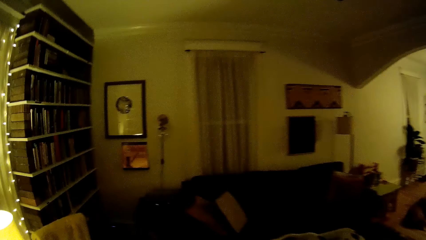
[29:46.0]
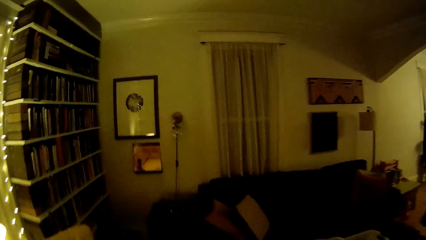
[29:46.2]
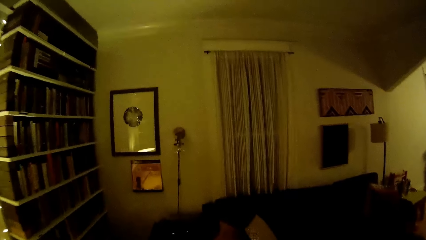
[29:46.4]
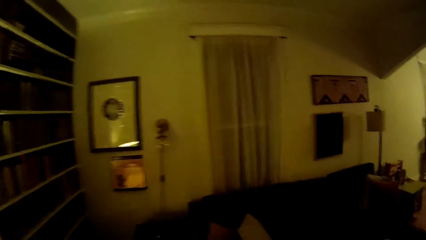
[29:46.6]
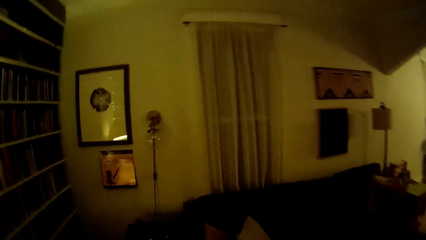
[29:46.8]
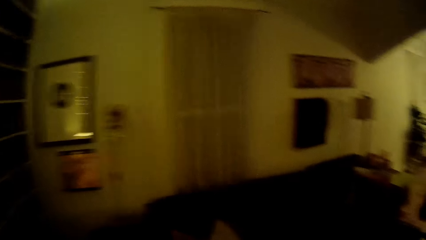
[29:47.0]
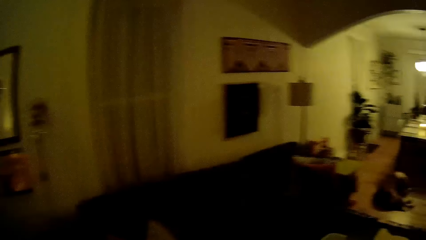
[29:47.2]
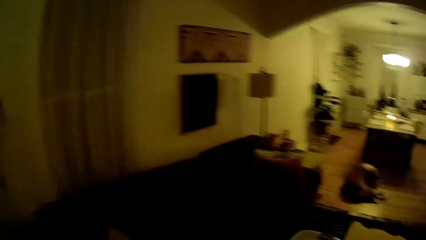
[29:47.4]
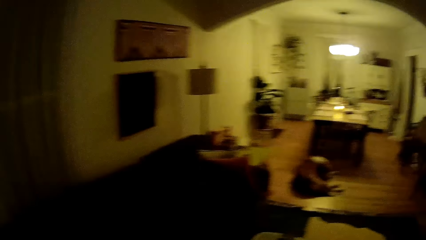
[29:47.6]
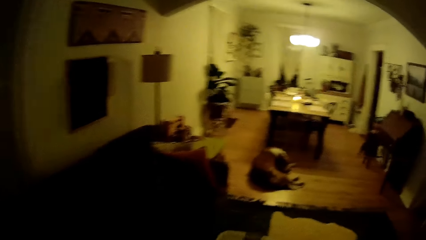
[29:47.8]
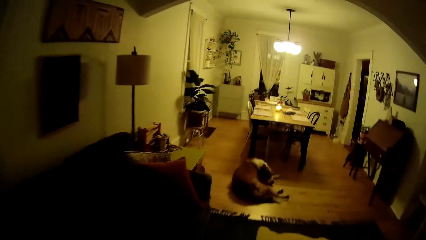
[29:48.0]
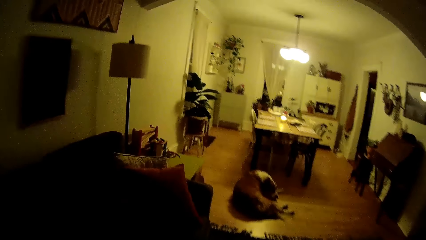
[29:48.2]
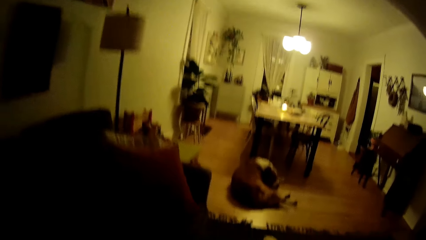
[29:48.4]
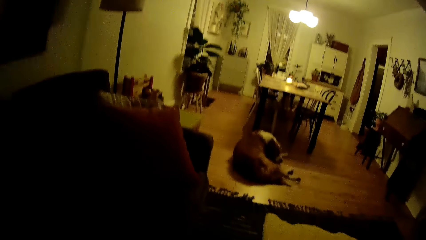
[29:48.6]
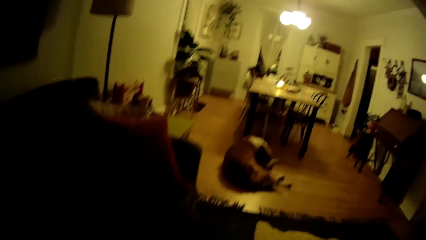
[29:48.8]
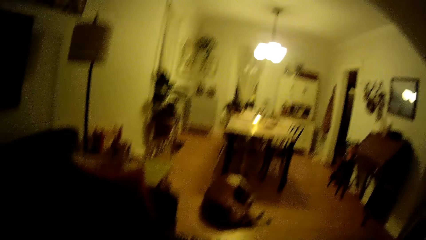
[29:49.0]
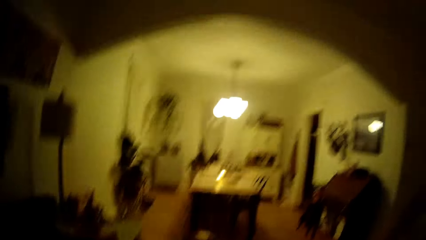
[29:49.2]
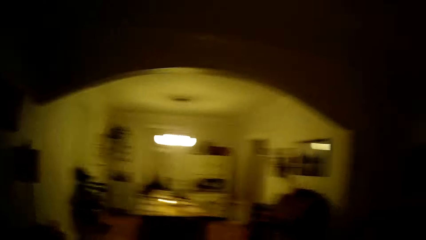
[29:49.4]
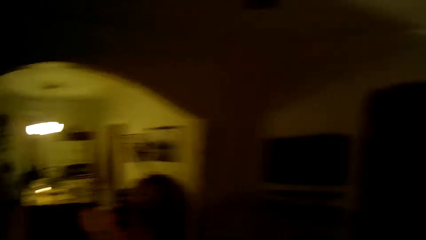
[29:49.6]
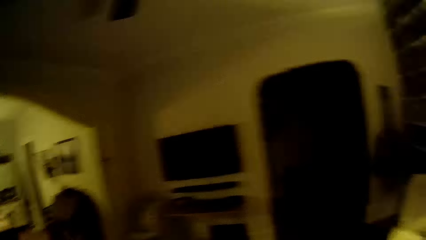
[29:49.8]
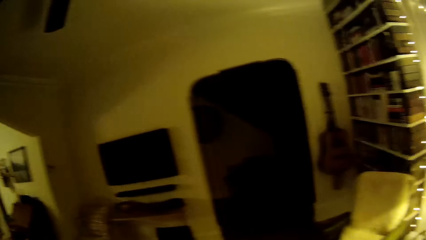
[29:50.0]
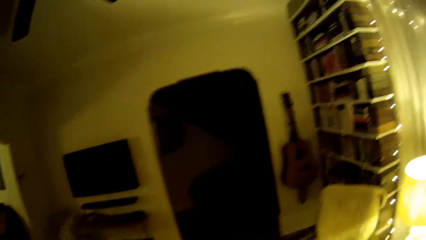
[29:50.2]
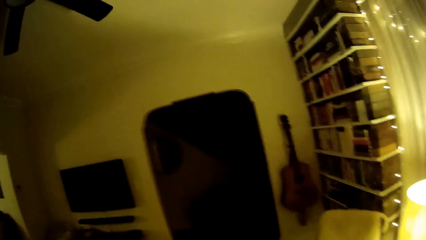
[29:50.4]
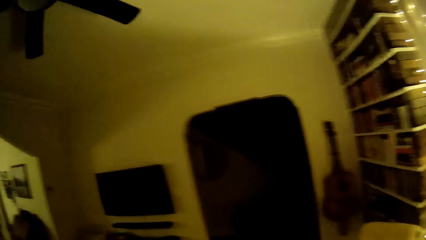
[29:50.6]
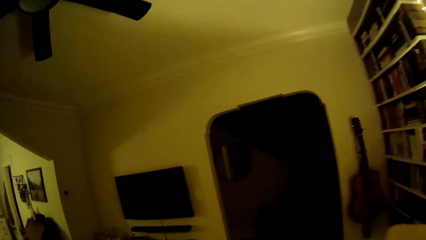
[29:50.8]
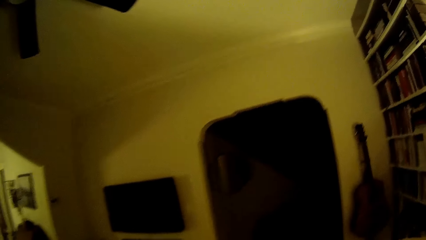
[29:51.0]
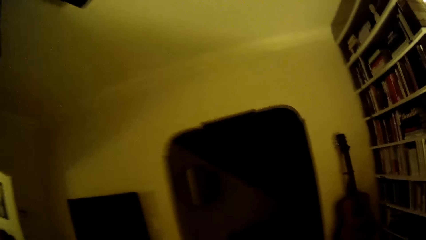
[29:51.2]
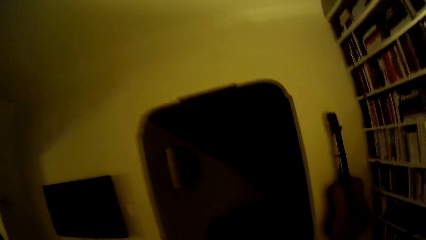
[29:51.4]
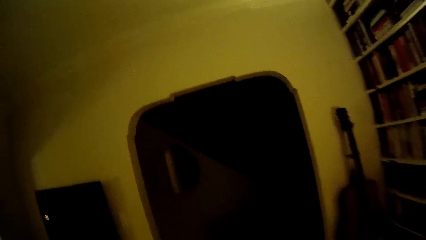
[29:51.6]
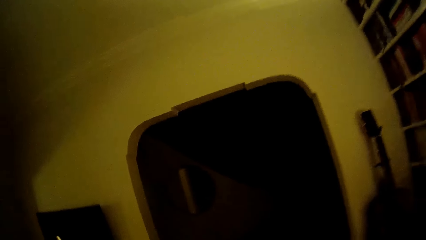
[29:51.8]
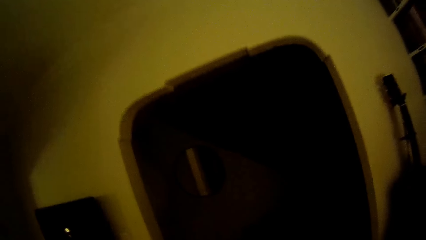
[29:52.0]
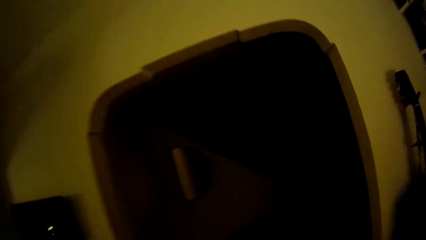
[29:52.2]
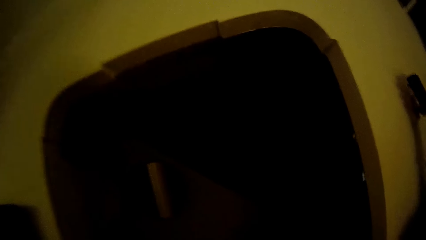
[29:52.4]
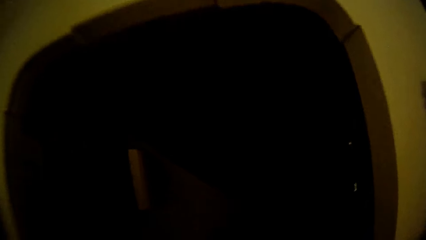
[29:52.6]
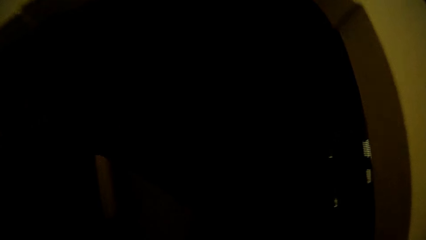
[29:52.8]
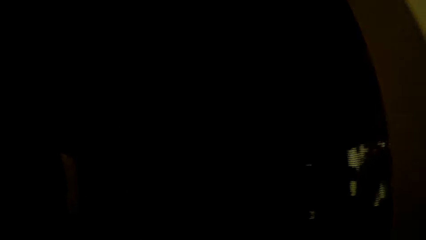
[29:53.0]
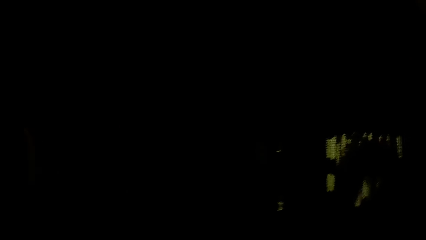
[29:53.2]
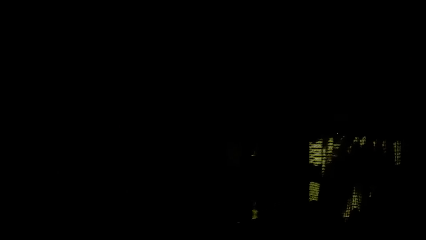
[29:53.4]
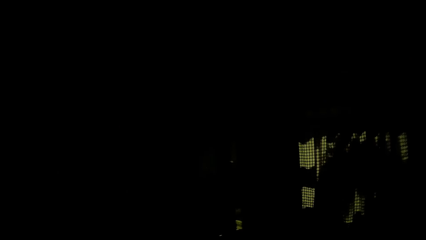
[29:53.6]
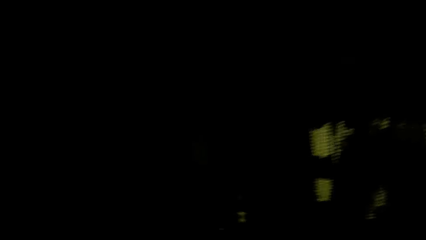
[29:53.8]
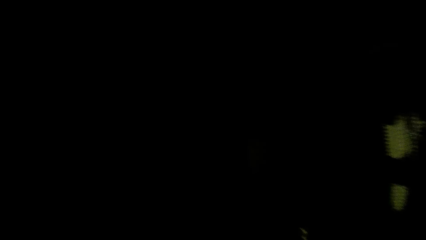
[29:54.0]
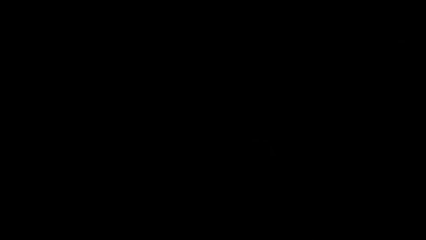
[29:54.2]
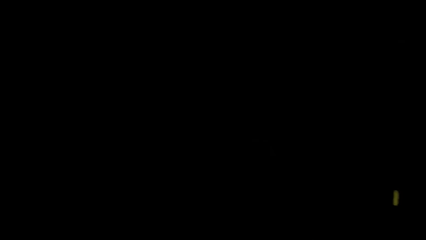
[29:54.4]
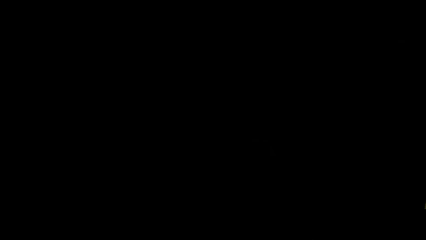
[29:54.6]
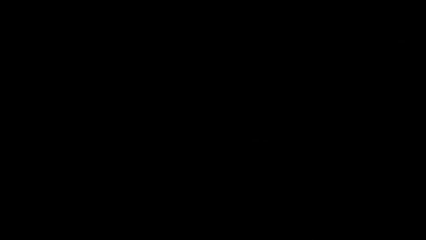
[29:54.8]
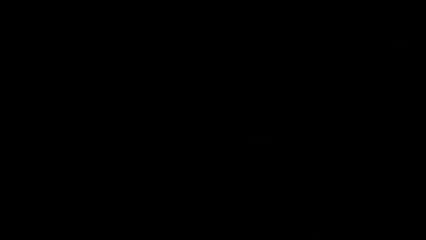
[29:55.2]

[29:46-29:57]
The camera wearer walks into the dark room.
